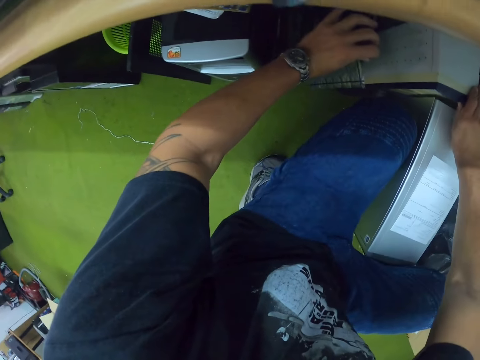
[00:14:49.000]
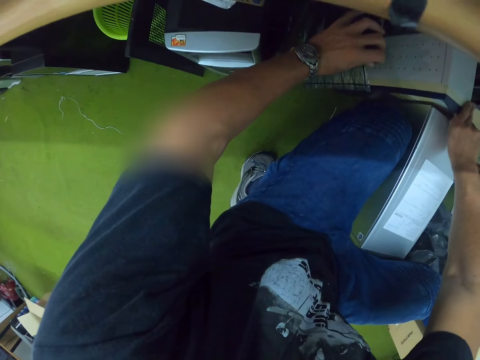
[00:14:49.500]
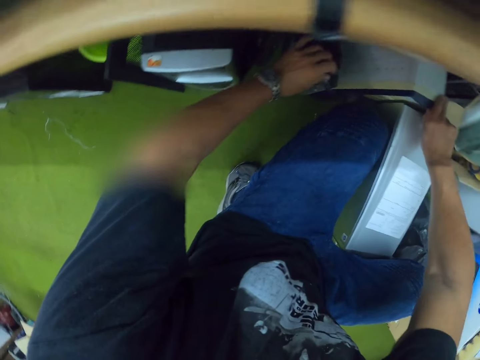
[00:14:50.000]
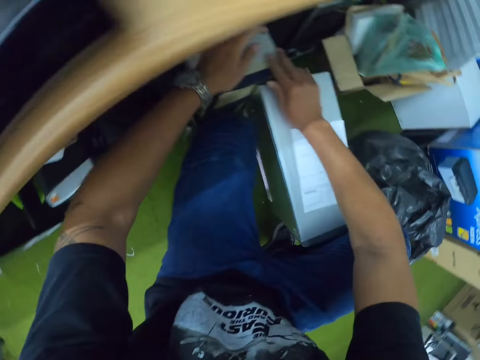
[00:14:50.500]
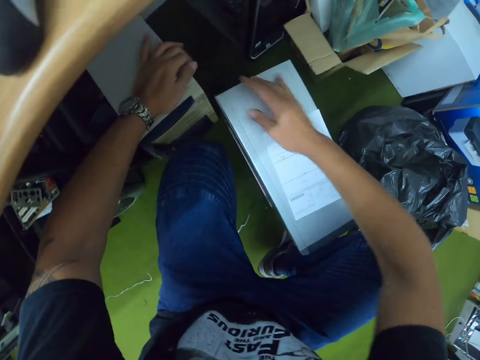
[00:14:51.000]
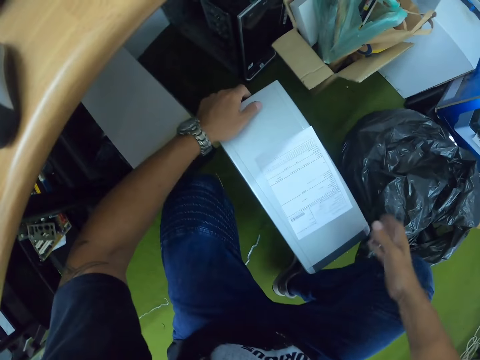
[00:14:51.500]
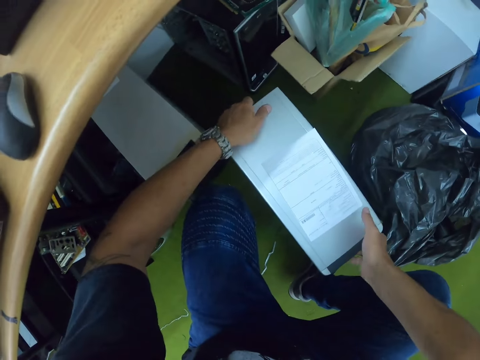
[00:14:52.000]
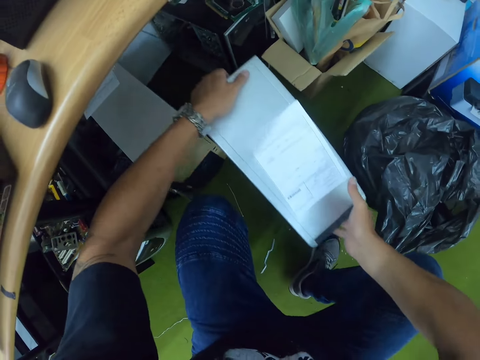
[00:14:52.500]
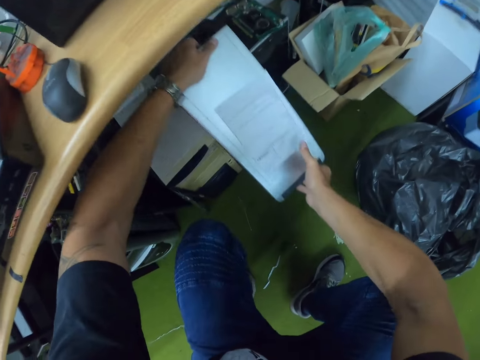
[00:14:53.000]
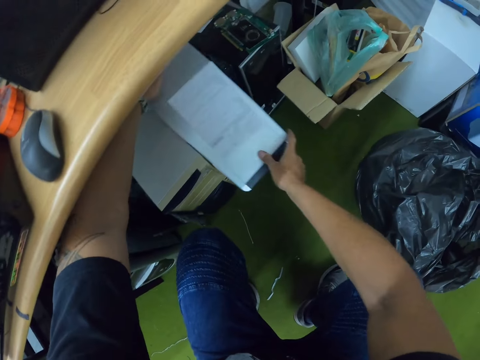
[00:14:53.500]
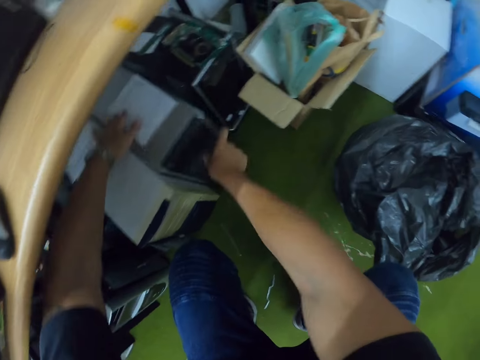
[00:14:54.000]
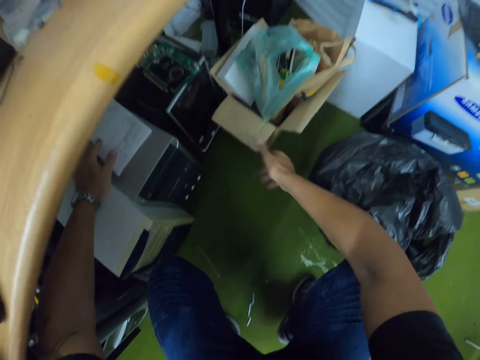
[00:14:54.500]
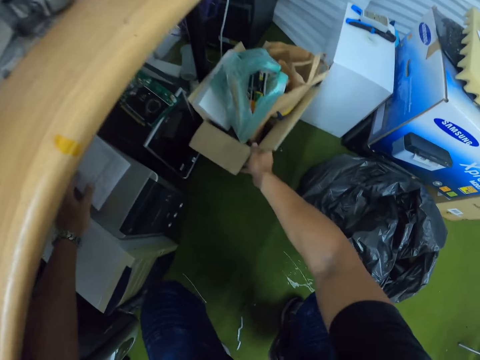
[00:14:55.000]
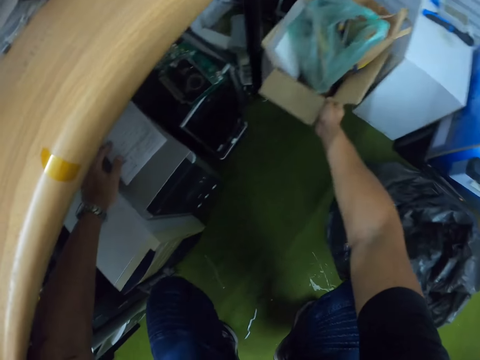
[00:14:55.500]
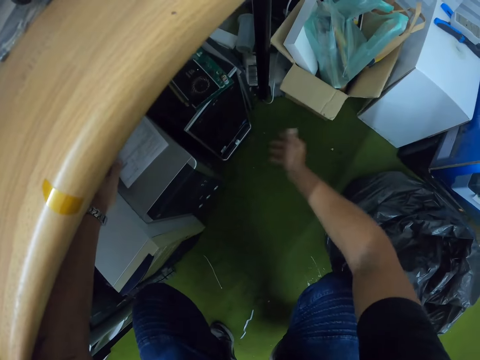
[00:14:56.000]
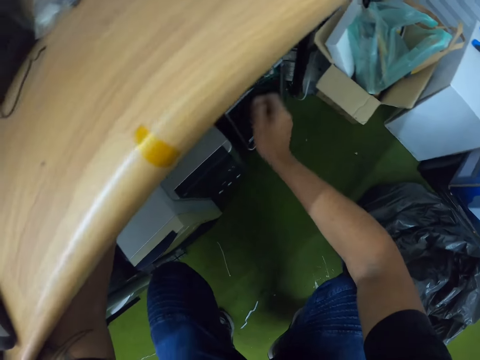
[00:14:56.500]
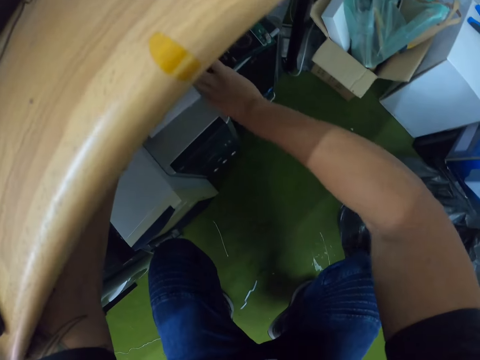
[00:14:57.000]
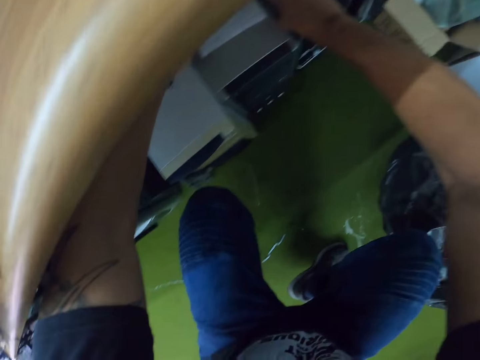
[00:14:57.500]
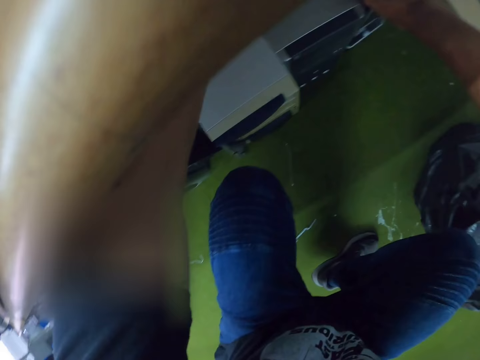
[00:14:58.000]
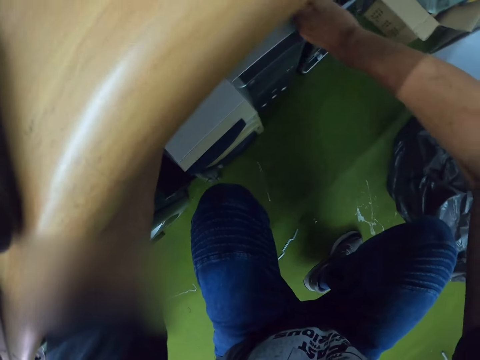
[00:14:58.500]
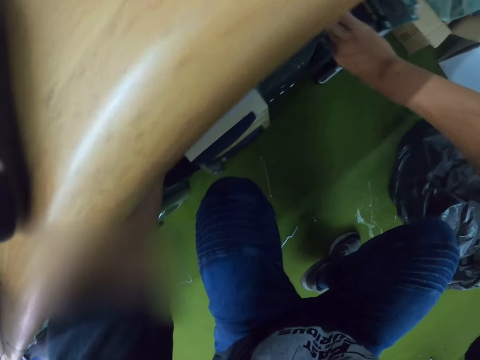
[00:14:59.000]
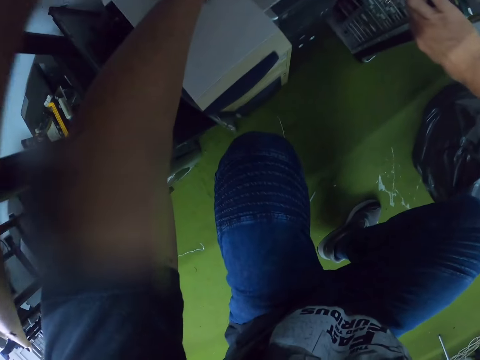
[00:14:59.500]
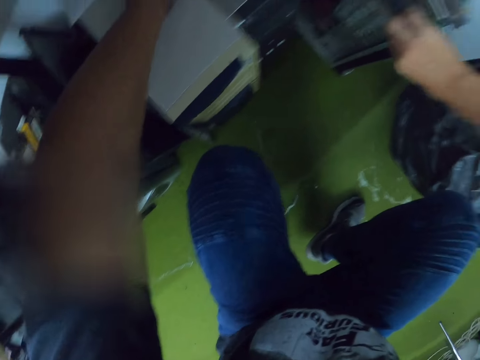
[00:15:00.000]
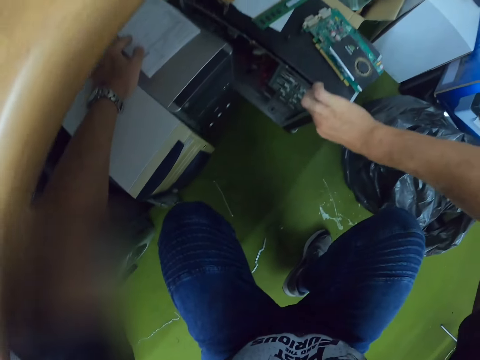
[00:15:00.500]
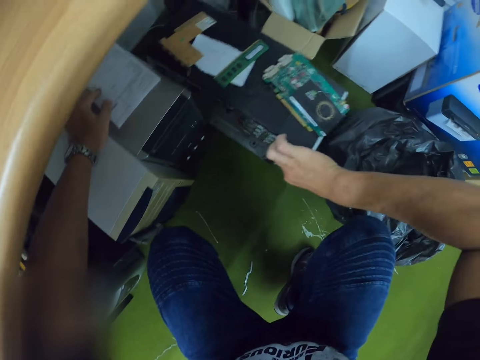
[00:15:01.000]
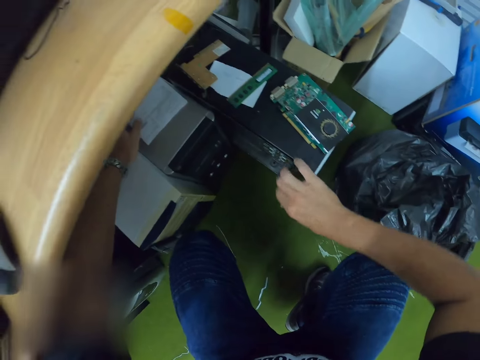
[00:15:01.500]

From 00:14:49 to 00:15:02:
The camera wearer puts the system unit under the table with both hands. He lifts the central processing unit from the floor and places the central processing unit on the floor. He adjusts a box on the floor with his right hand. He drags out a system unit on the floor from under the table with his right hand.

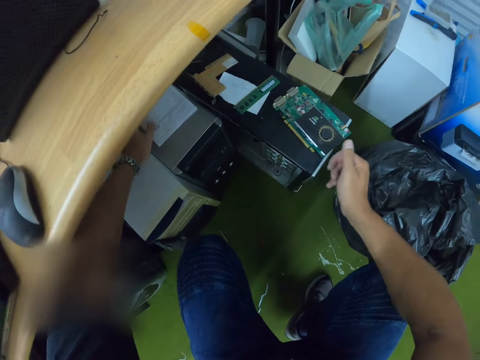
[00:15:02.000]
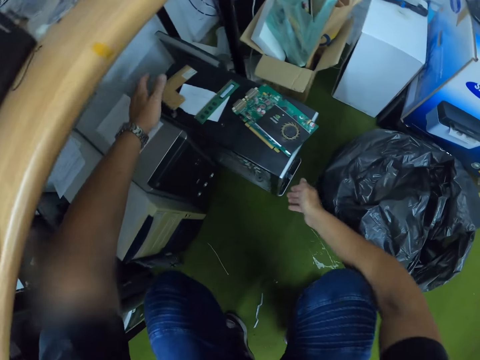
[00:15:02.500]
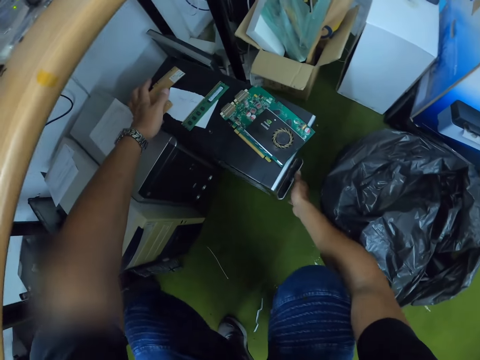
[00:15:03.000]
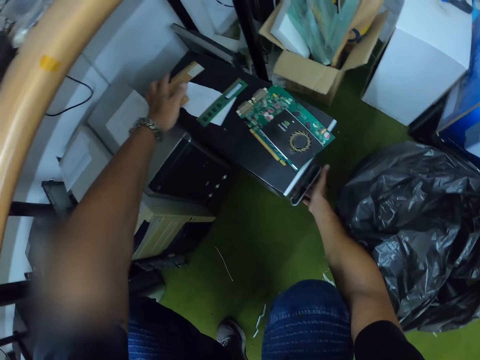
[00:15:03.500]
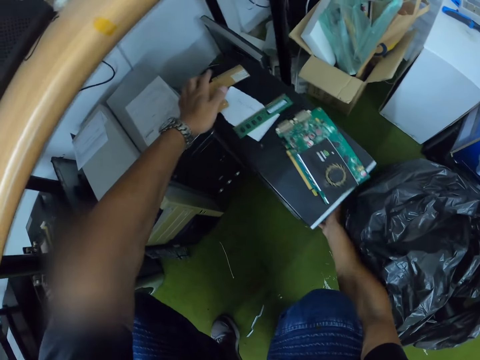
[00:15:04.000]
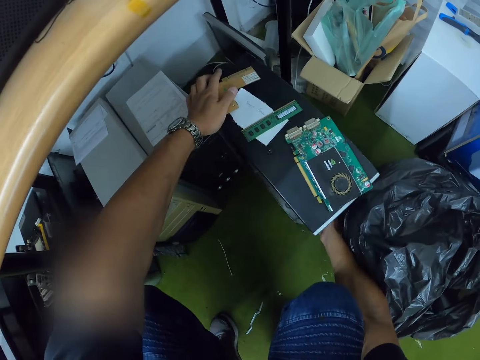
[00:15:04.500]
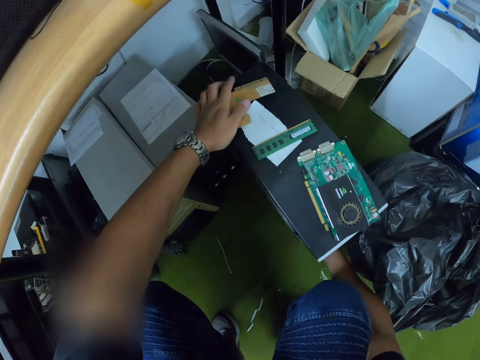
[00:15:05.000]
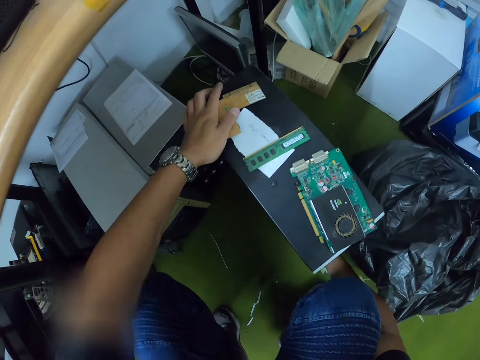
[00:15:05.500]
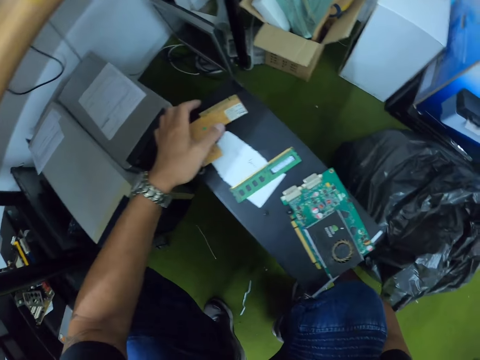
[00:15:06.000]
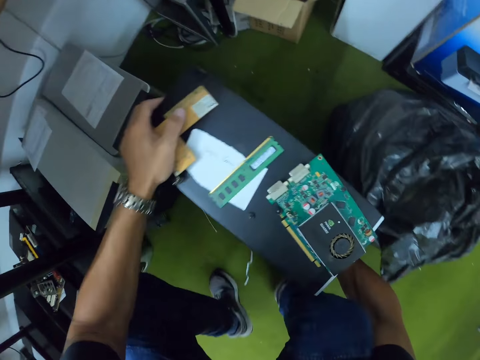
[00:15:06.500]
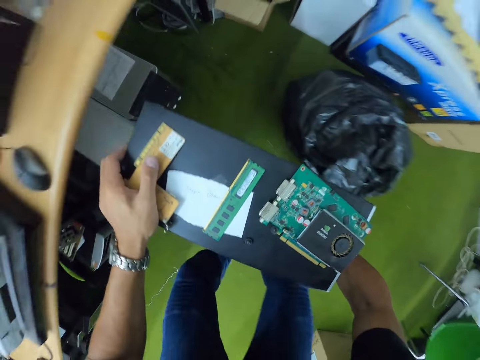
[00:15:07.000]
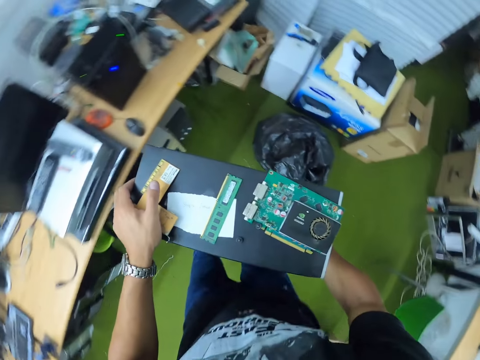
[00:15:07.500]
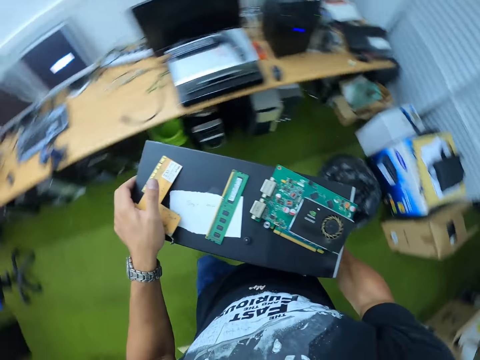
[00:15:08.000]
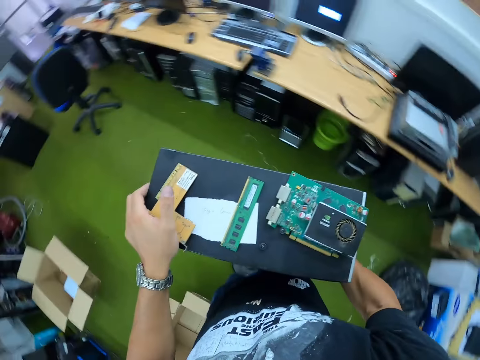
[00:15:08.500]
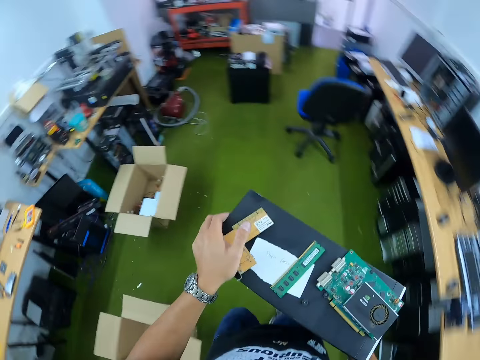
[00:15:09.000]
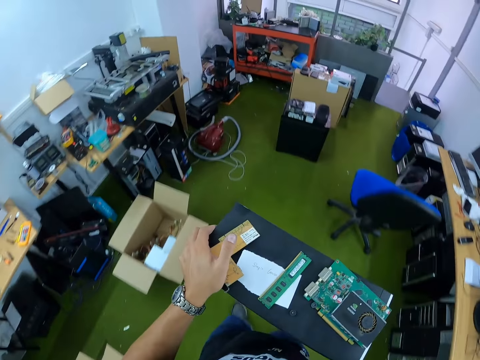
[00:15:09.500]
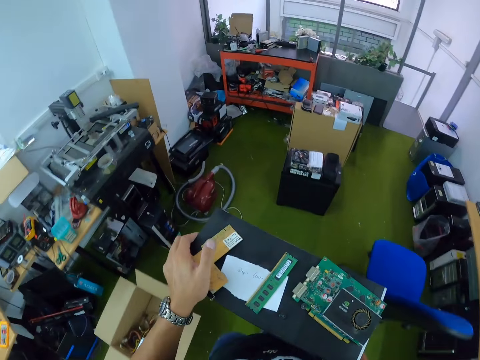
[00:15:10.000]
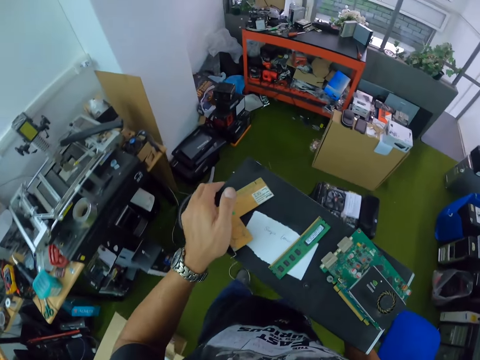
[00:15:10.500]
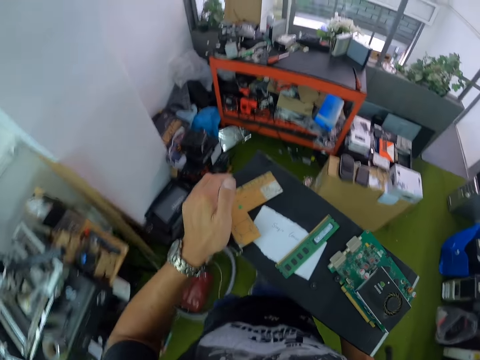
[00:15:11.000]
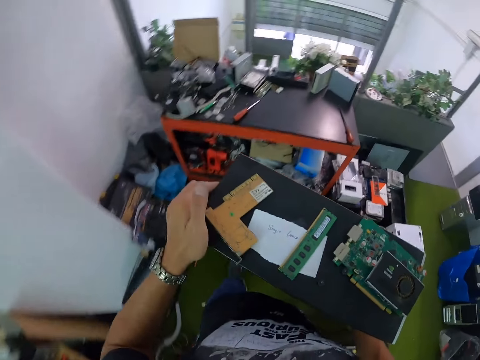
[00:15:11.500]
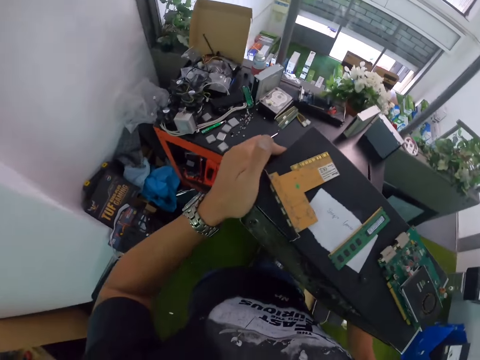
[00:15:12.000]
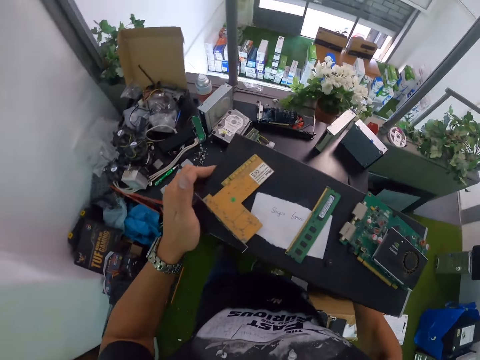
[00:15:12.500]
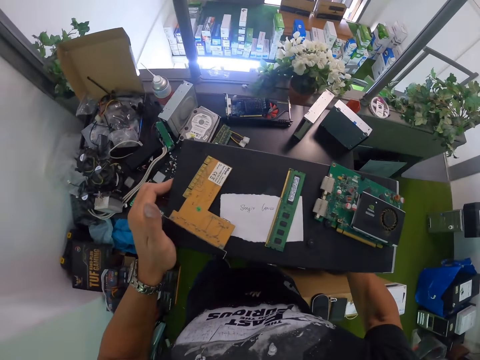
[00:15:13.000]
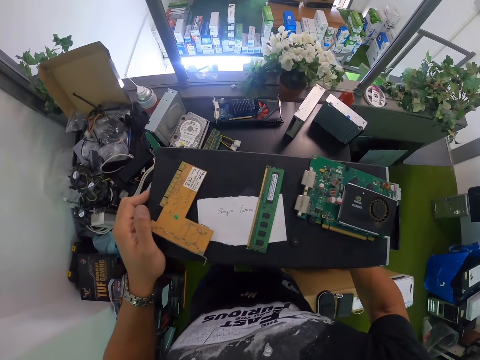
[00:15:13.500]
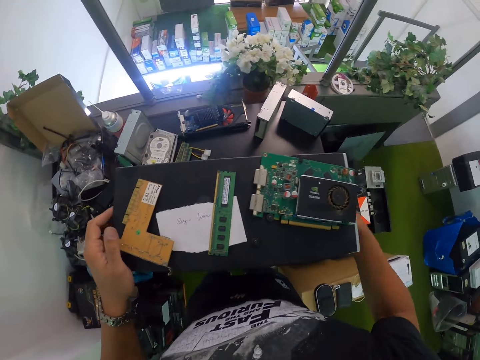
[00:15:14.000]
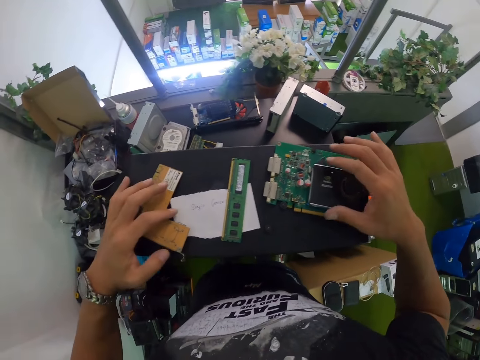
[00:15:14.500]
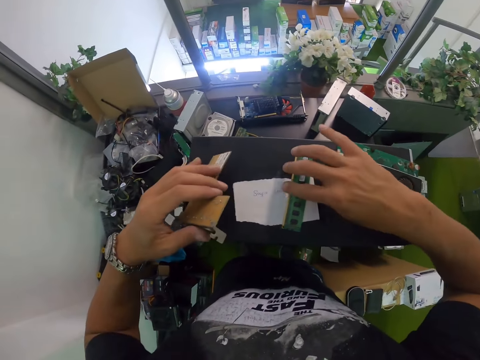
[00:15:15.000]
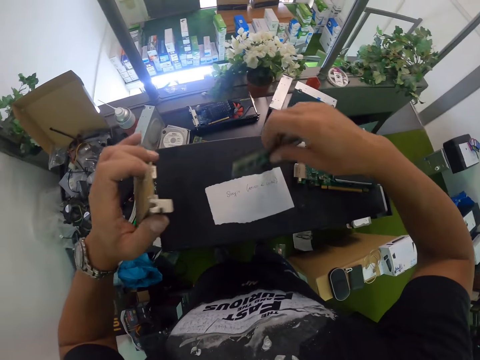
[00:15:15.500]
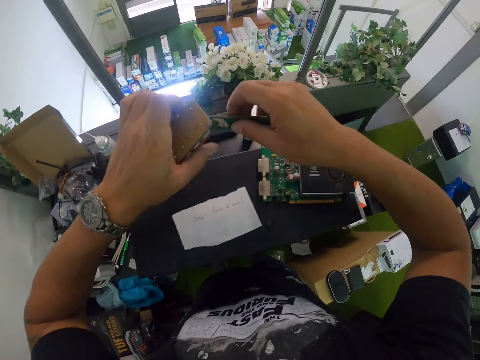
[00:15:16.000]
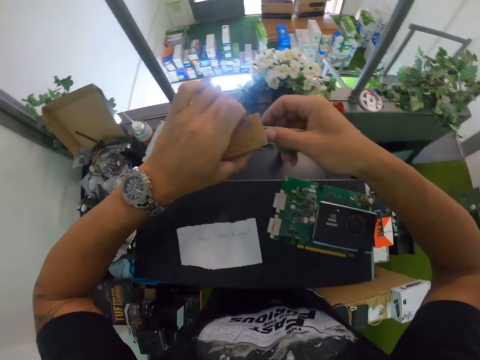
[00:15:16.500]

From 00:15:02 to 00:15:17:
The camera wearer picks up the system unit from the floor with both hands. He moves to the table in the room with the system unit in both hands. He drops the system unit on the table with both hands. He picks up a circuit board from the system unit with his left hand. He picks up another circuit board from the system unit with his right hand. He passes the circuit board in his right hand to his left hand.
